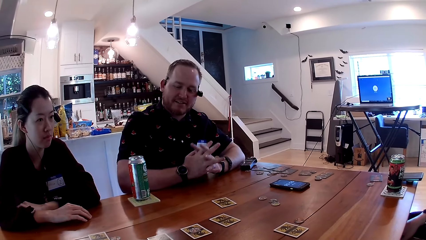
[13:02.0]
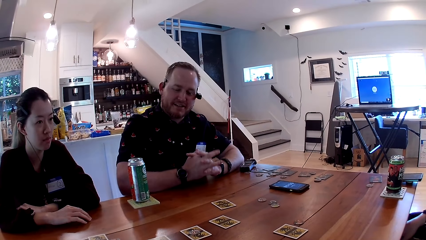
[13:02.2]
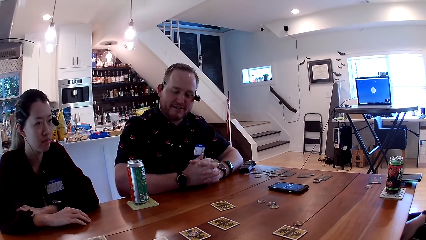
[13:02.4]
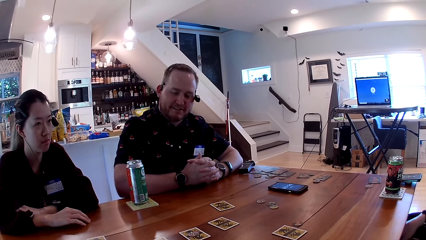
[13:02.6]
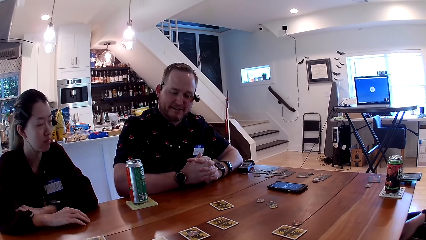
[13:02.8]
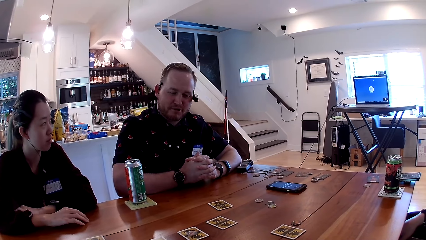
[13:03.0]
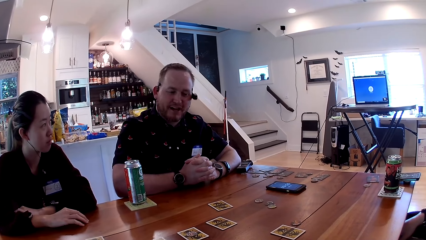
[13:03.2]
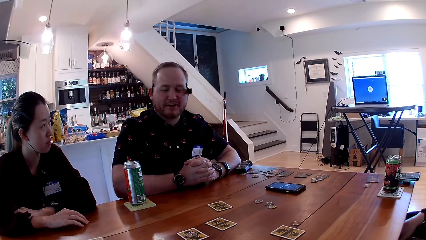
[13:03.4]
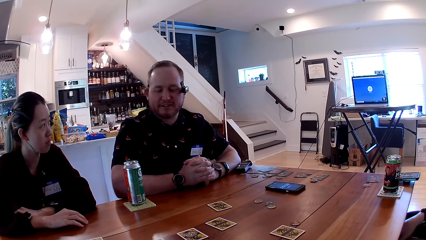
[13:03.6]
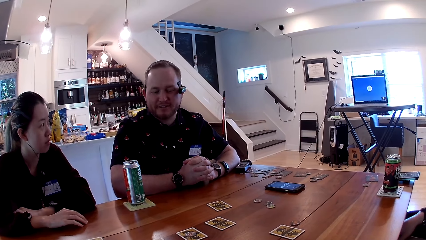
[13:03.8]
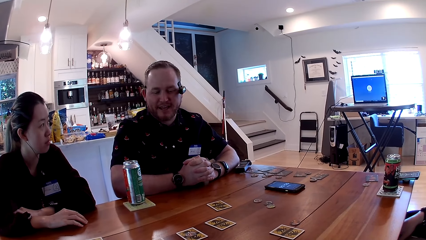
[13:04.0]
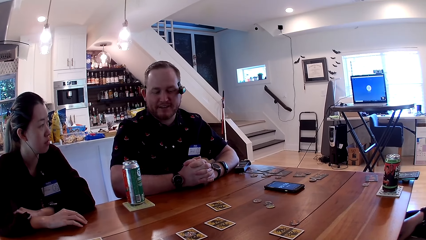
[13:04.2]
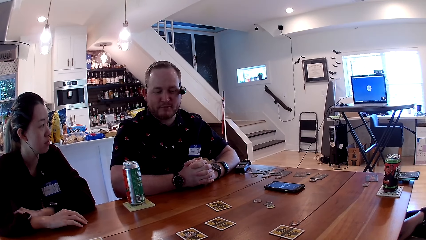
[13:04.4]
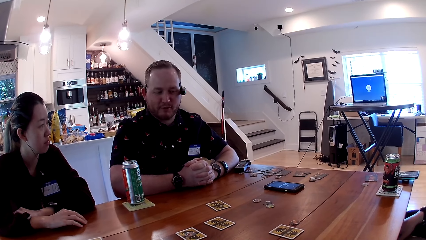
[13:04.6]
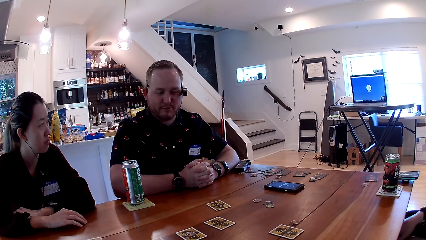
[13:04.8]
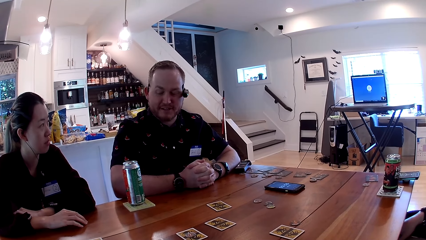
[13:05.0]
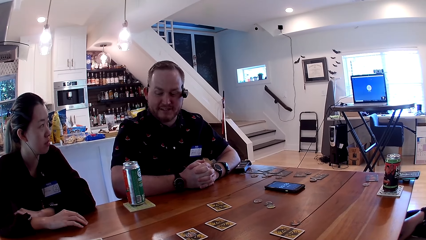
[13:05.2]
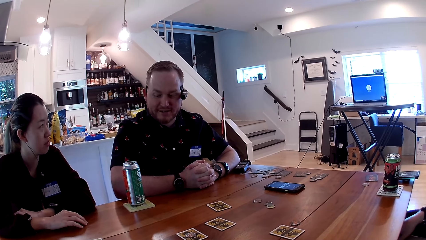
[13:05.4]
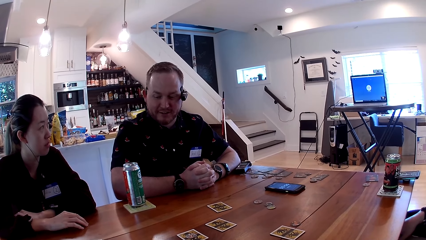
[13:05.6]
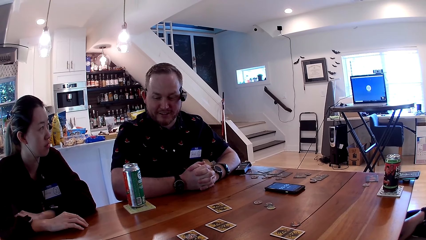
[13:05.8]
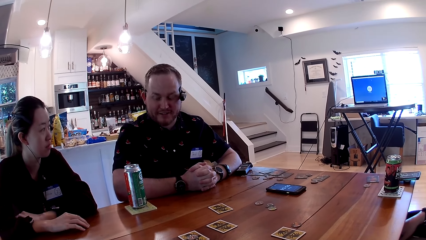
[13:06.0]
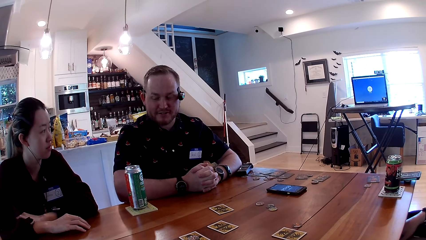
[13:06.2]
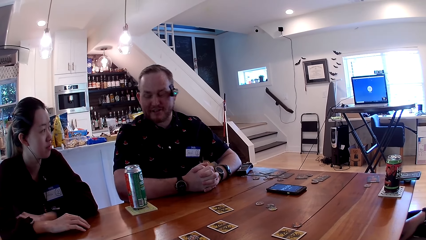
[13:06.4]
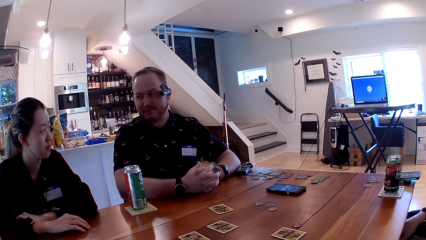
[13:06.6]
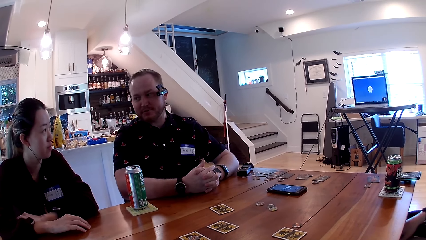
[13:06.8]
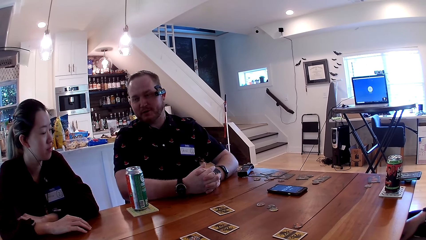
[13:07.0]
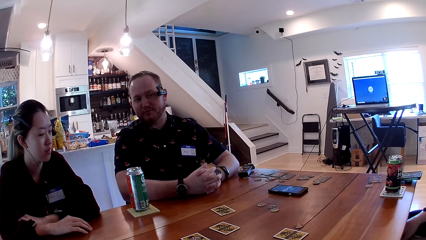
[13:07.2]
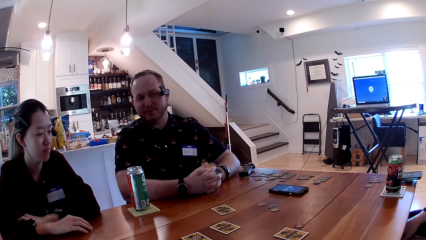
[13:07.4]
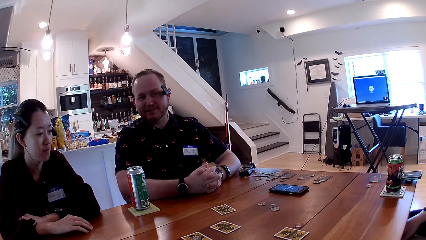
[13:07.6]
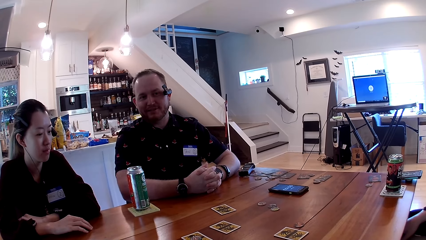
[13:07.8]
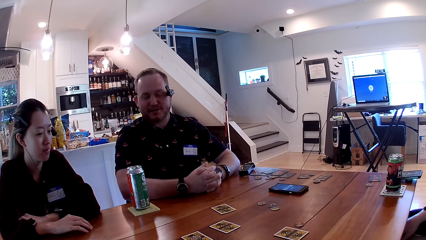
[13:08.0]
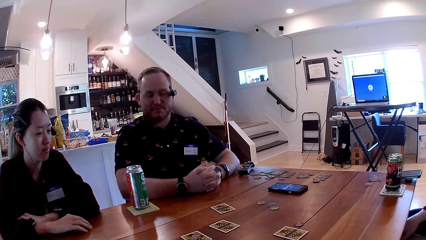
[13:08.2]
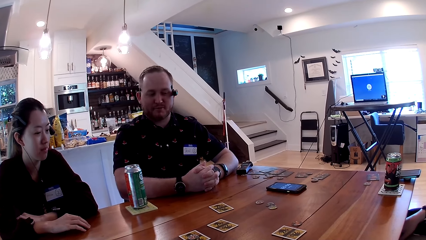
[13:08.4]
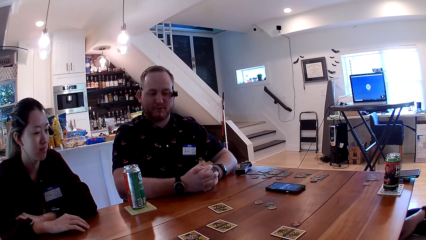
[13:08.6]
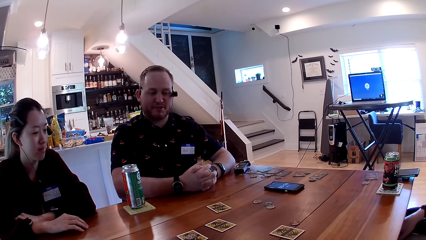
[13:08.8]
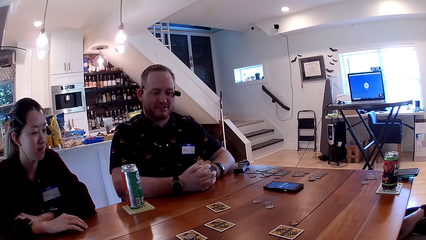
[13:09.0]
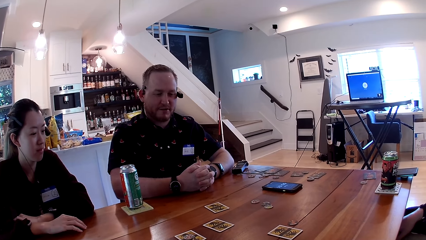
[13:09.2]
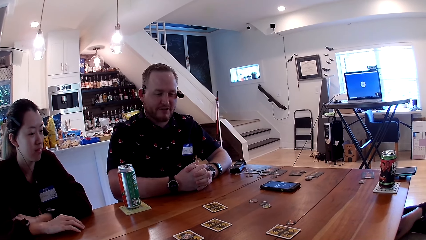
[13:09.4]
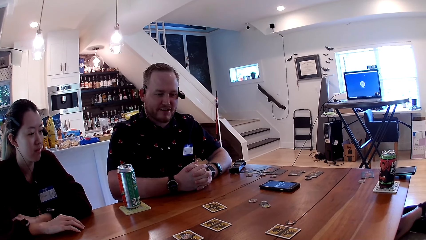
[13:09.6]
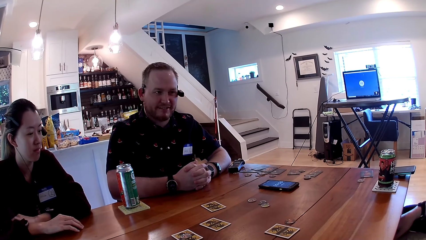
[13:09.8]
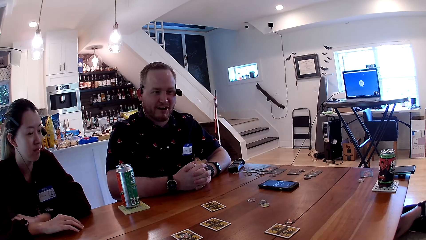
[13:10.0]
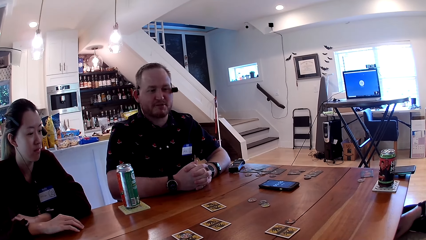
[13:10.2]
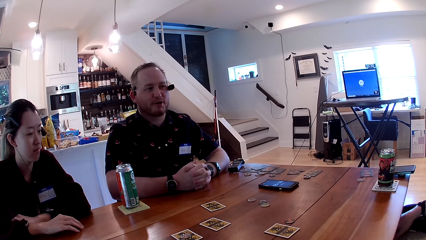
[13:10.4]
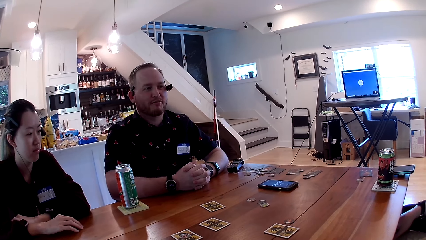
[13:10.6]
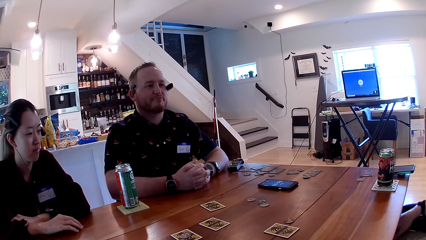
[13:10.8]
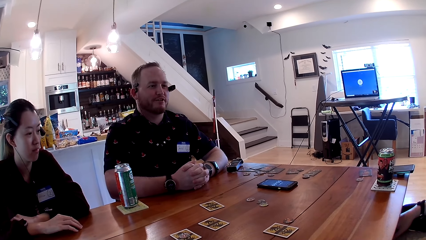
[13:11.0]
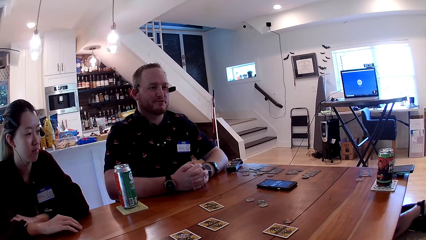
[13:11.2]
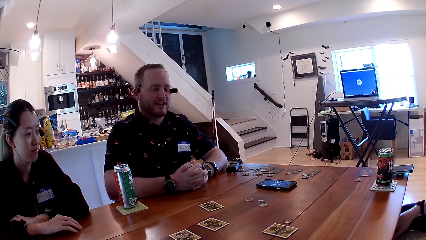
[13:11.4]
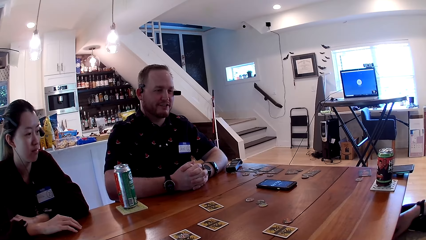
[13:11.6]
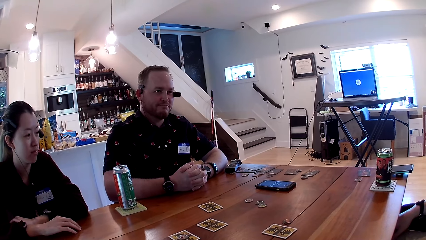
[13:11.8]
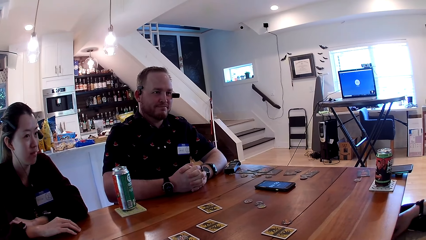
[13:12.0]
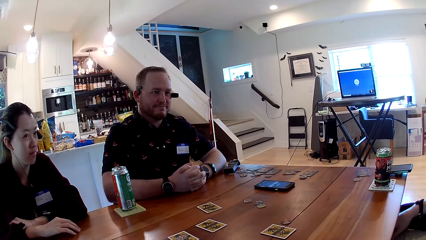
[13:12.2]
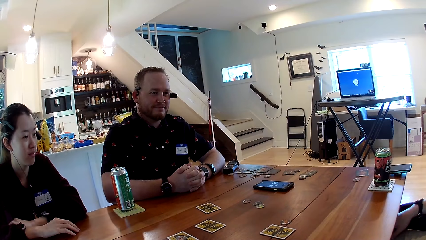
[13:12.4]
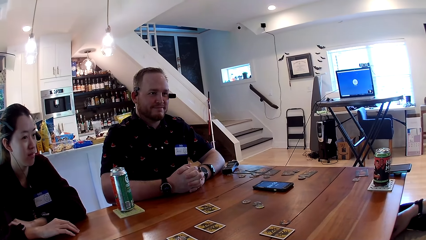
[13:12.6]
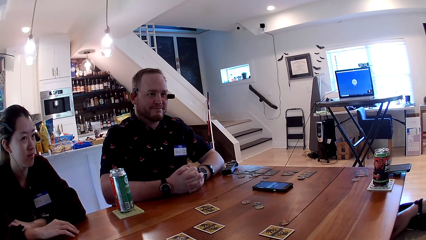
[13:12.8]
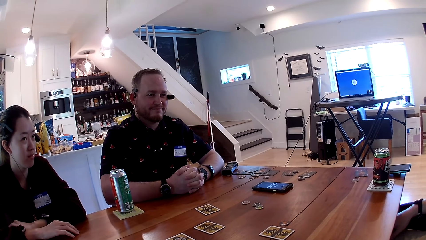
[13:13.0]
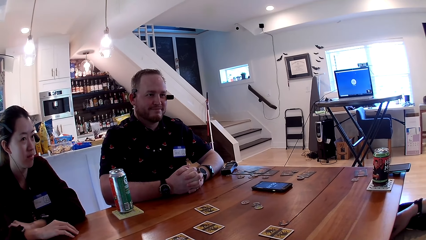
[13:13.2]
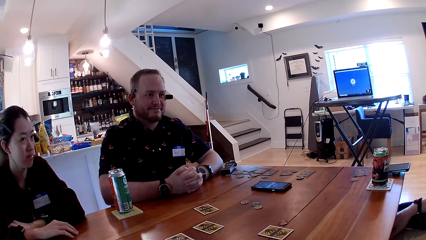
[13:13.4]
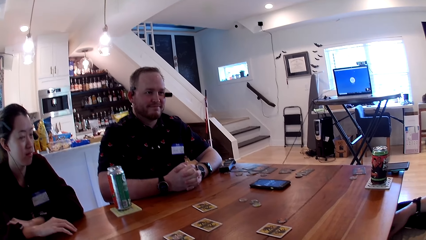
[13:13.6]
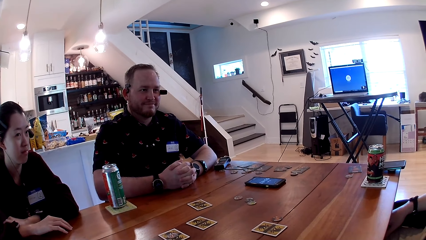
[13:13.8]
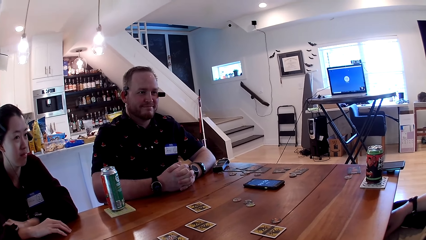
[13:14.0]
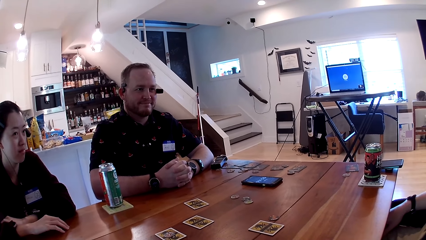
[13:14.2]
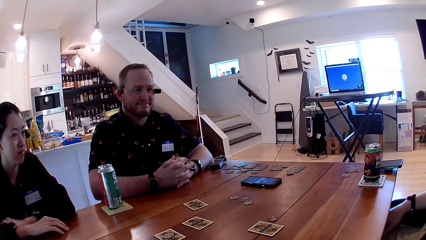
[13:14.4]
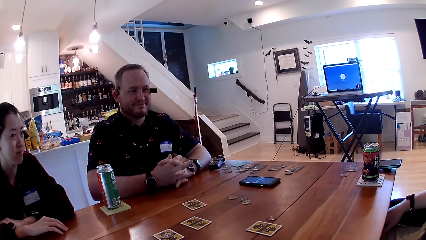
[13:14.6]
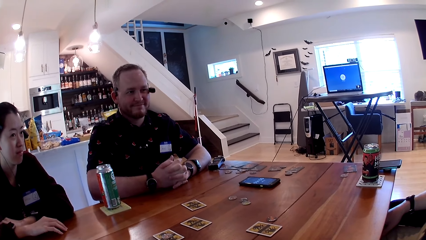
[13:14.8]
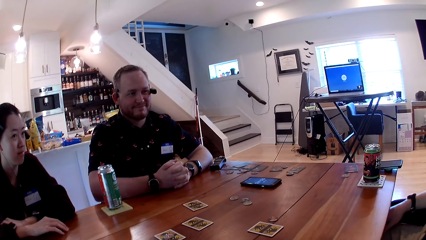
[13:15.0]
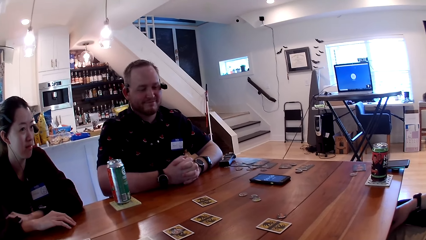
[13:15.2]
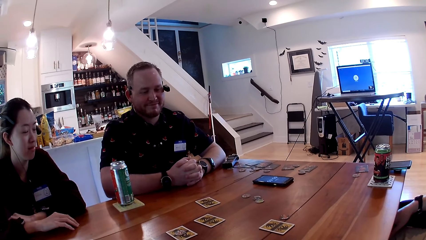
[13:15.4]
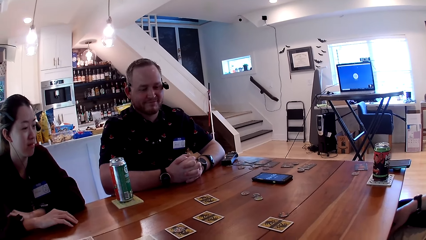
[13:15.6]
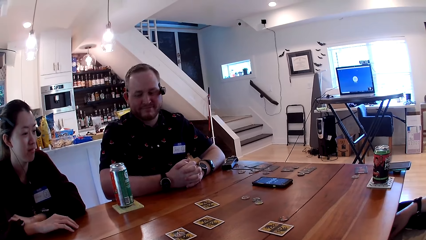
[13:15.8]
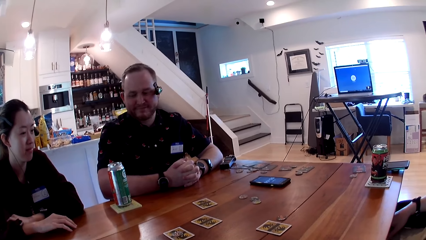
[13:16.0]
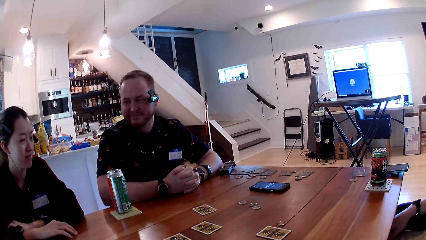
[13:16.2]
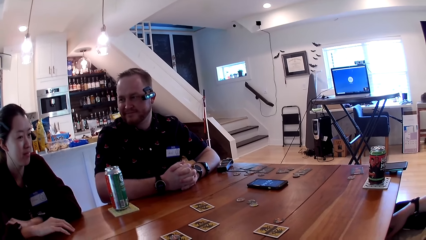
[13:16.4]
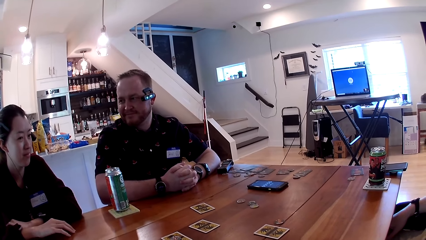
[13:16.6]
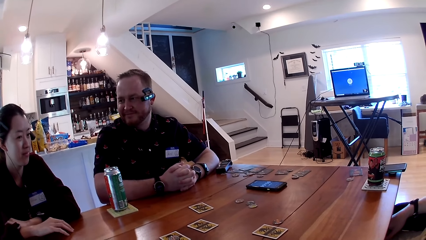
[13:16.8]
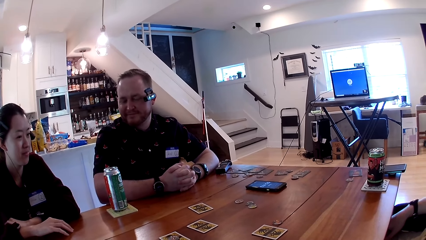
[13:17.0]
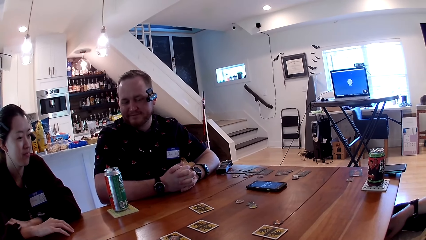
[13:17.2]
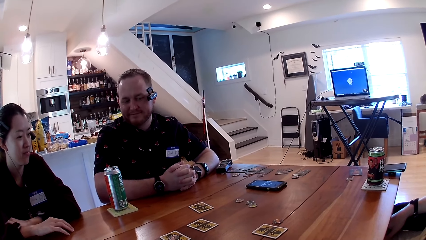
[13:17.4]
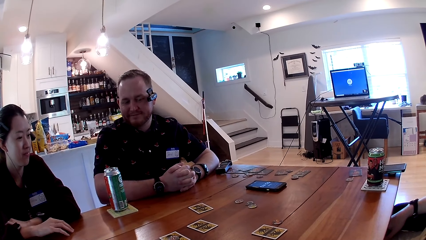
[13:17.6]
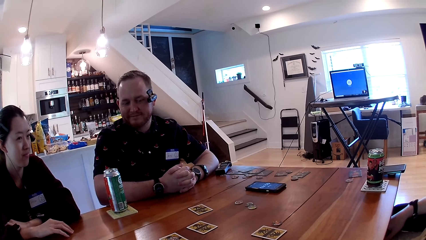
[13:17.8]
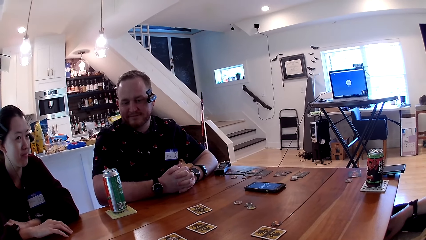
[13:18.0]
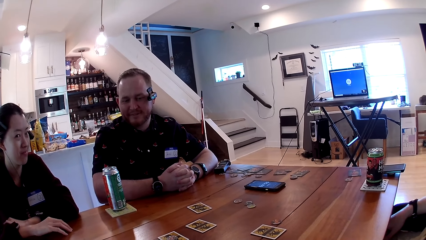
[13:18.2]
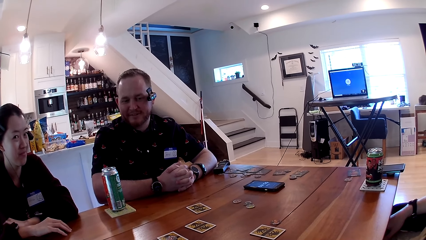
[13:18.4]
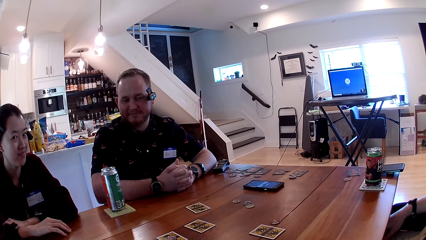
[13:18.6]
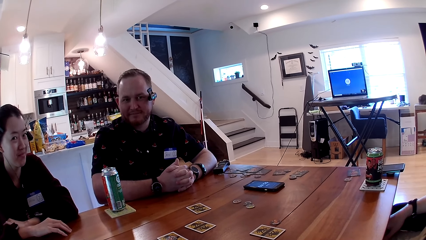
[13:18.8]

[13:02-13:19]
A man places his hands on the table. The camera wearer converses with a woman, the man and another man. The other man converses with the woman, the first man and the camera wearer. The camera wearer looks at the table.
